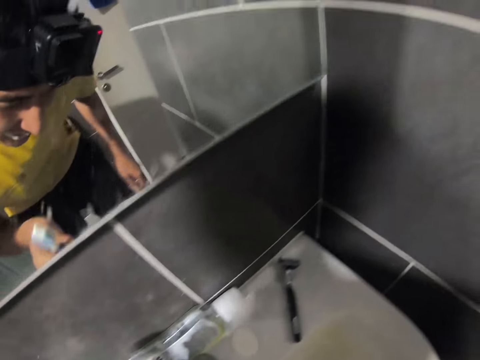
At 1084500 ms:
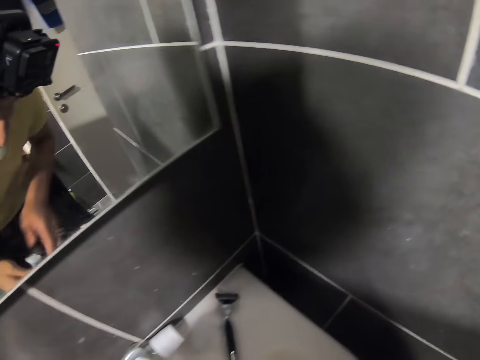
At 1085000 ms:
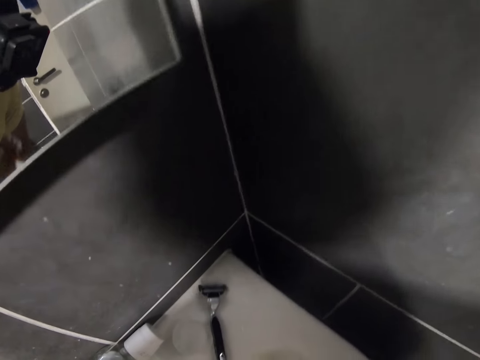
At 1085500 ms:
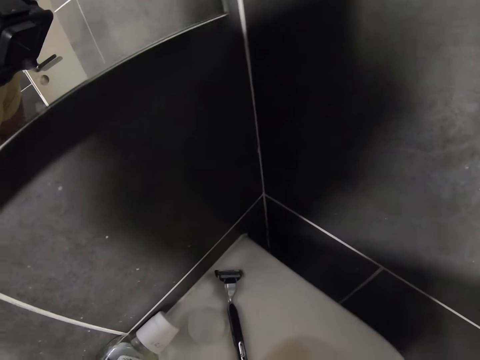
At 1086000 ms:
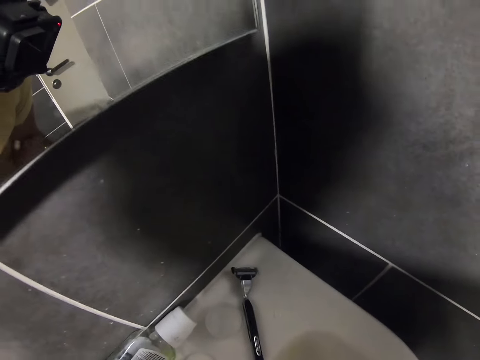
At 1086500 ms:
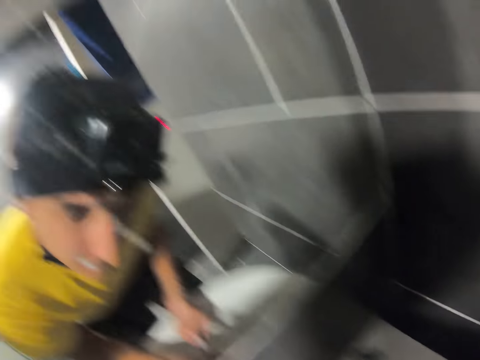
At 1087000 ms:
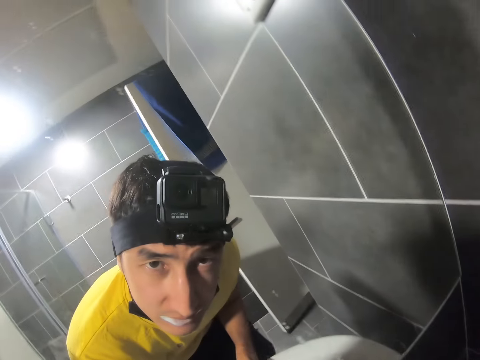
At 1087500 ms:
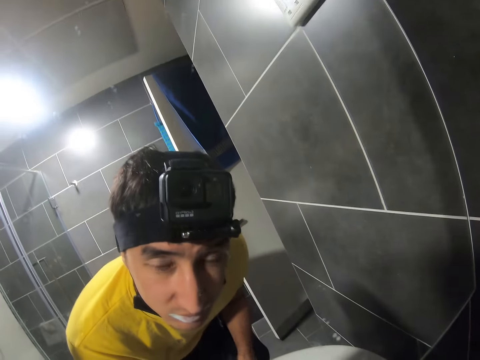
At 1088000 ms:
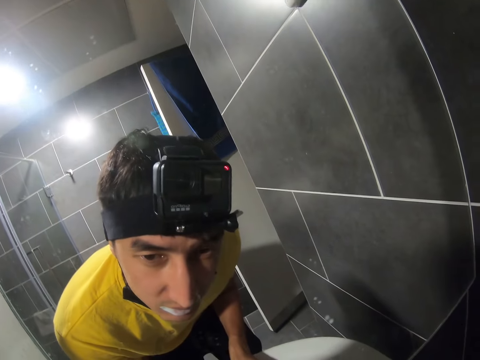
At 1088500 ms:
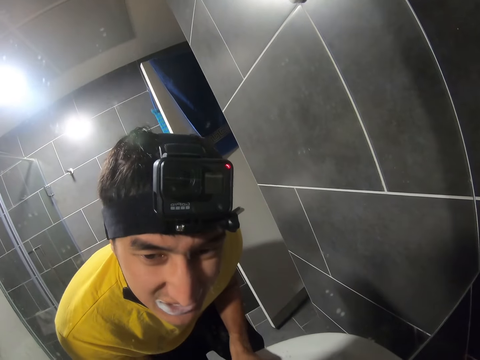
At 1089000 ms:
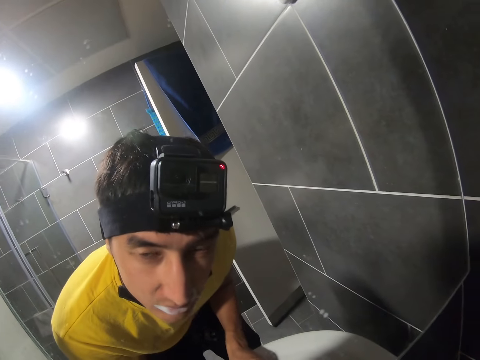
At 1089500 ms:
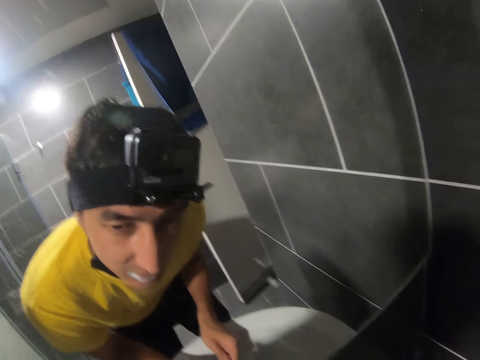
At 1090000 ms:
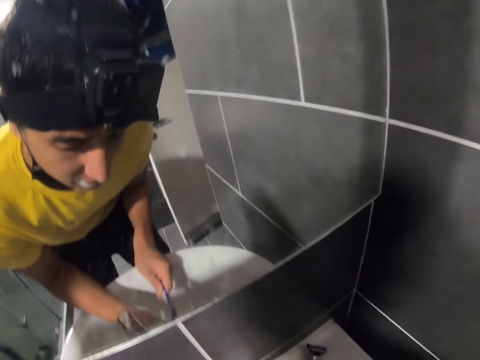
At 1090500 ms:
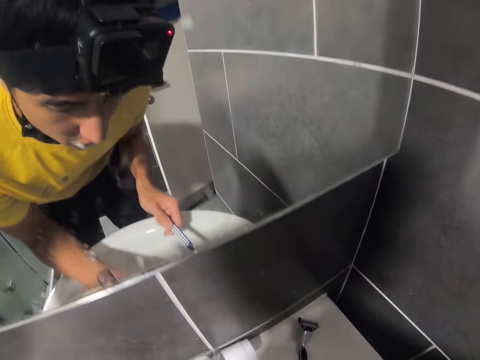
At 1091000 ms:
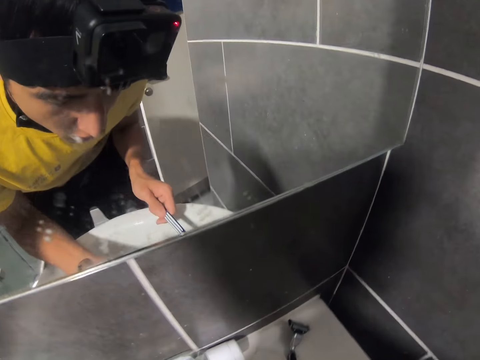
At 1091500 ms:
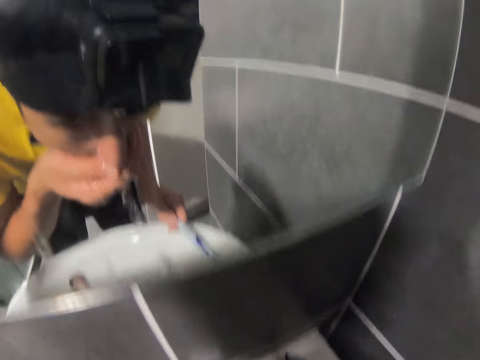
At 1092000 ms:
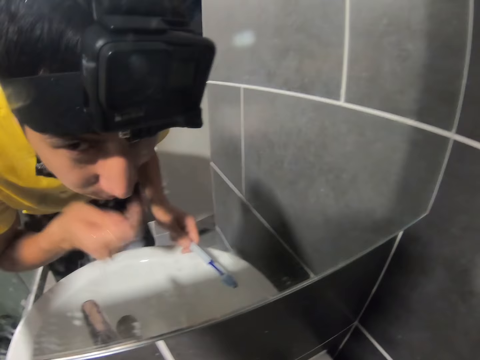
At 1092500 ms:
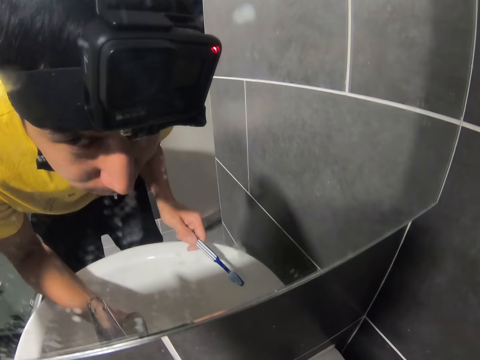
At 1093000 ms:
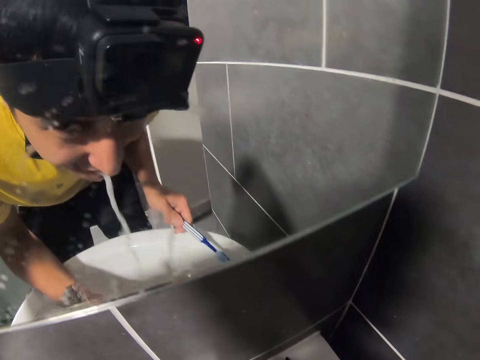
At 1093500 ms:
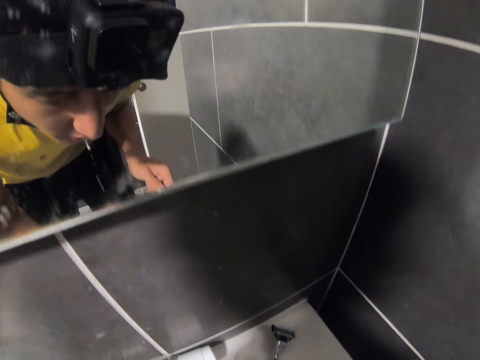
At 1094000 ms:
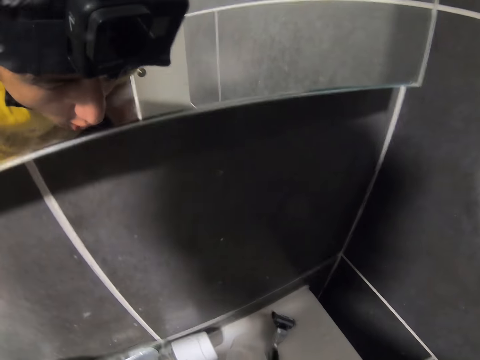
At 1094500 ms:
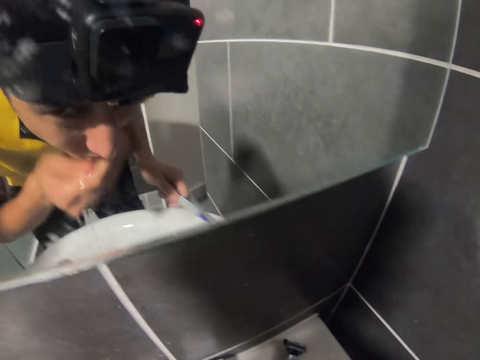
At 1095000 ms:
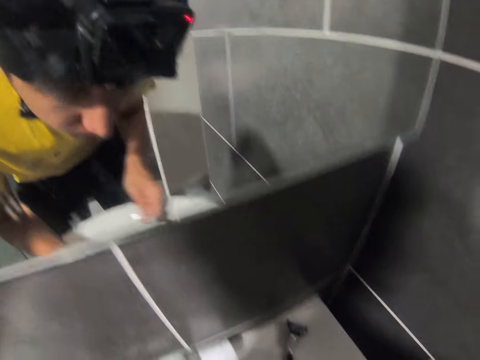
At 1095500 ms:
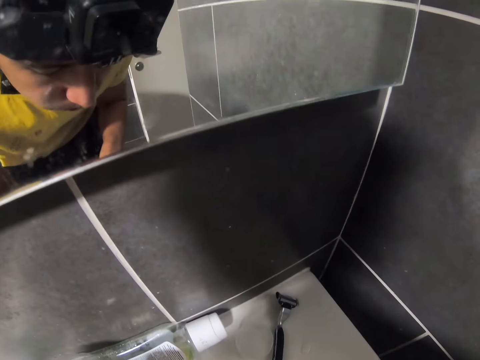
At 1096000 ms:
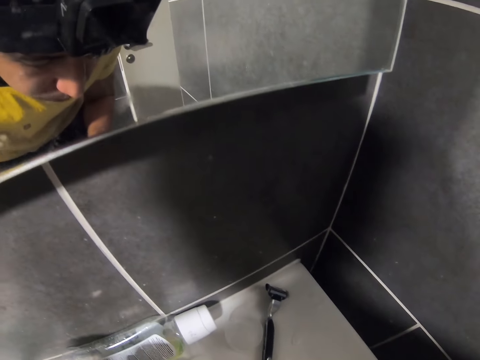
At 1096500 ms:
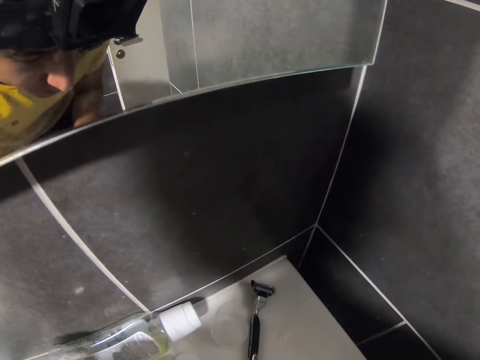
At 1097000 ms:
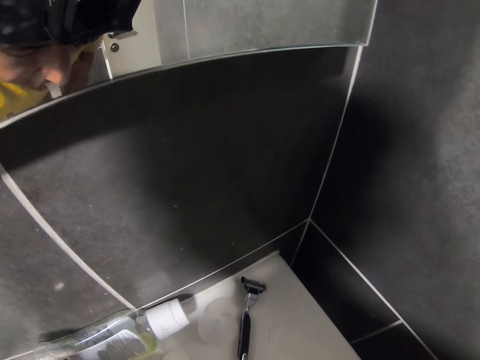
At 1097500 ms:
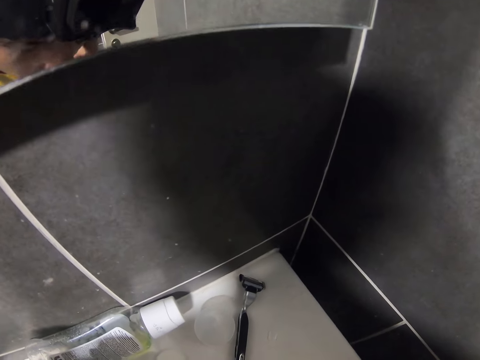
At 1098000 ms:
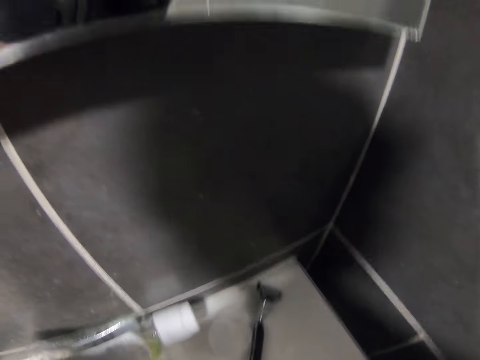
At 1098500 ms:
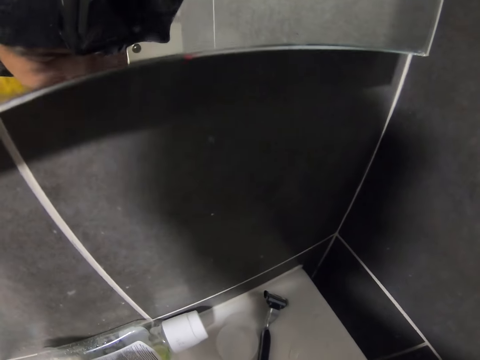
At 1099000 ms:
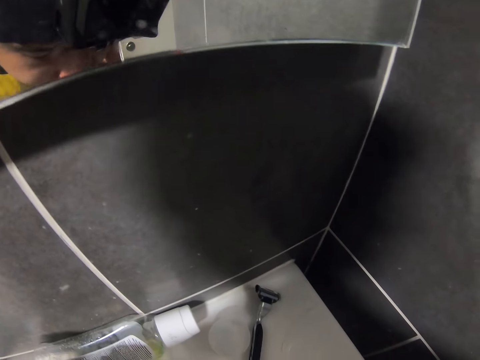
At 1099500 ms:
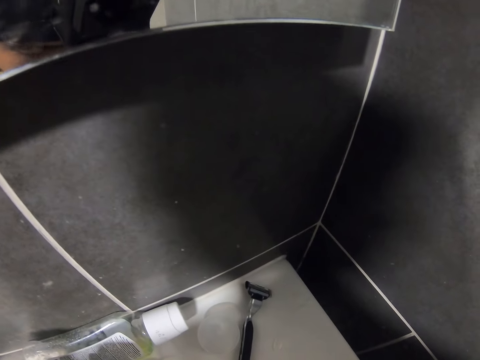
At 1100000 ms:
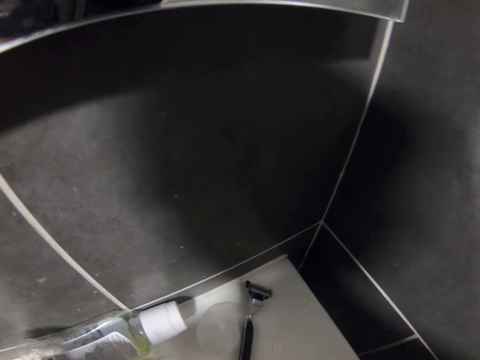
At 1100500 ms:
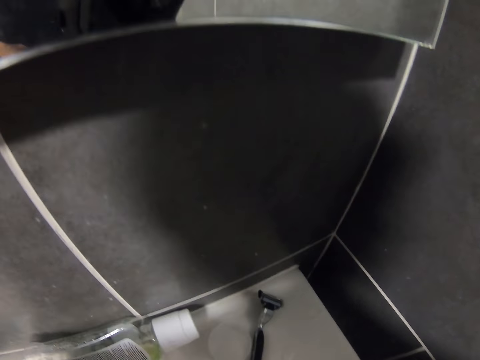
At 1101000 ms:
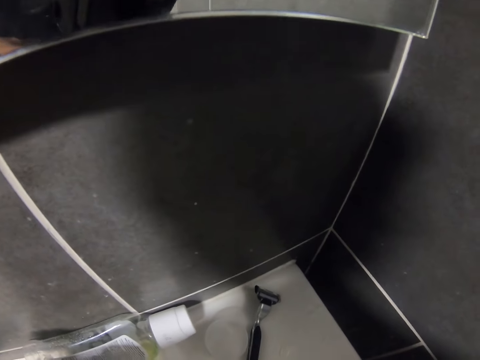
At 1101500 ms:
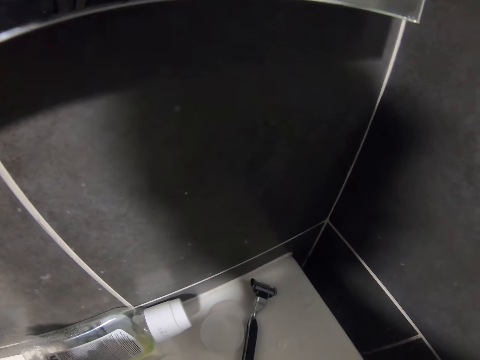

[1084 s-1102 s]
The camera wearer cleans the teeth. He looks at the mirror. He cleans the mouth. He gargles the water in his mouth. He spits the water. He does something. He puts some water in his mouth. He gargles the water in his mouth. He spits the water.

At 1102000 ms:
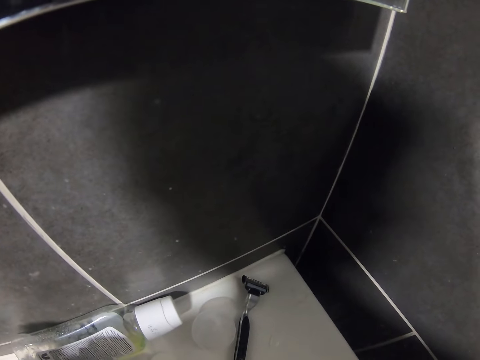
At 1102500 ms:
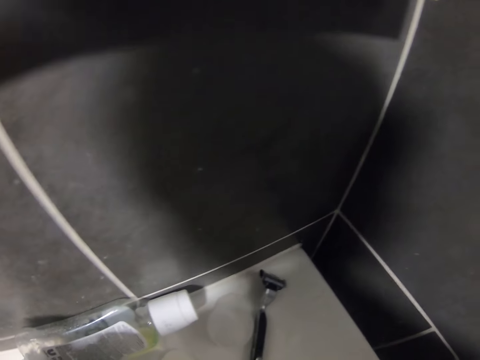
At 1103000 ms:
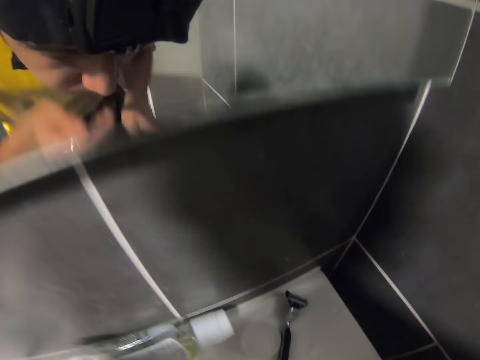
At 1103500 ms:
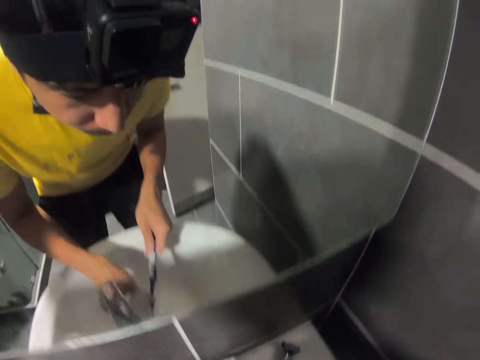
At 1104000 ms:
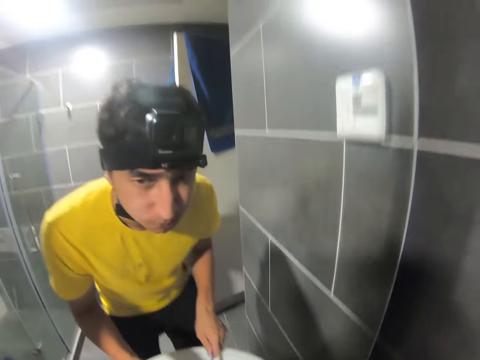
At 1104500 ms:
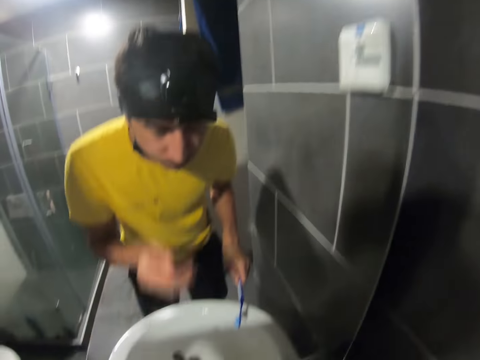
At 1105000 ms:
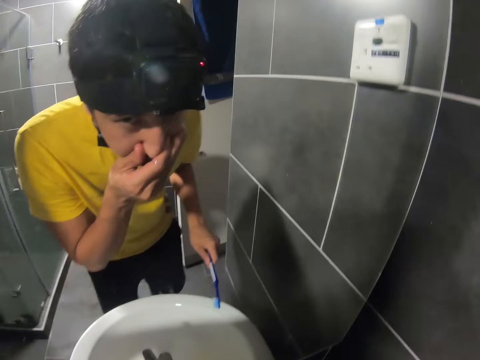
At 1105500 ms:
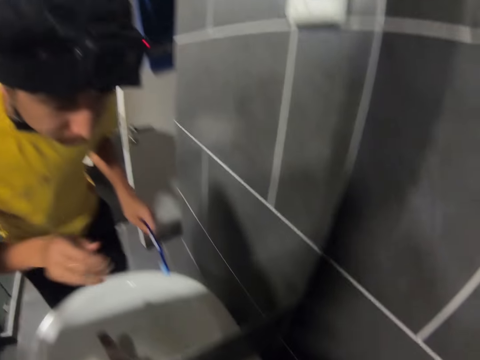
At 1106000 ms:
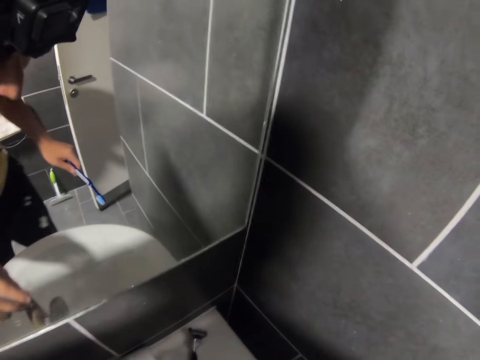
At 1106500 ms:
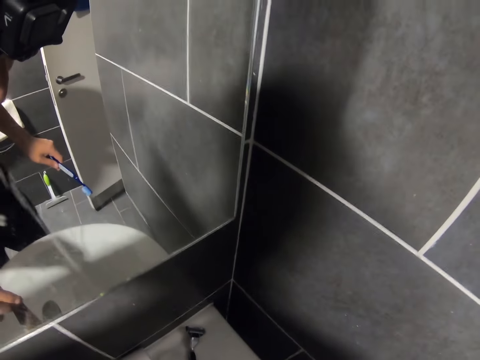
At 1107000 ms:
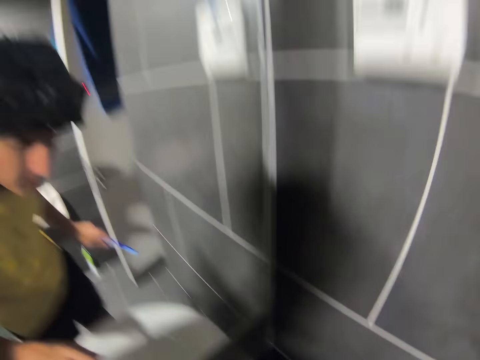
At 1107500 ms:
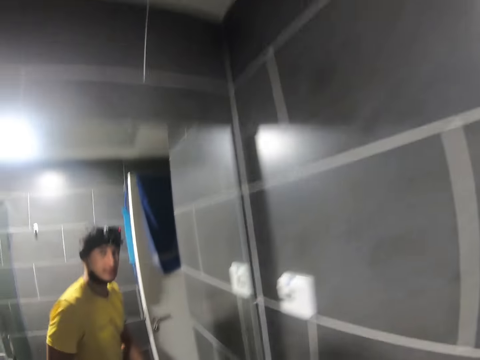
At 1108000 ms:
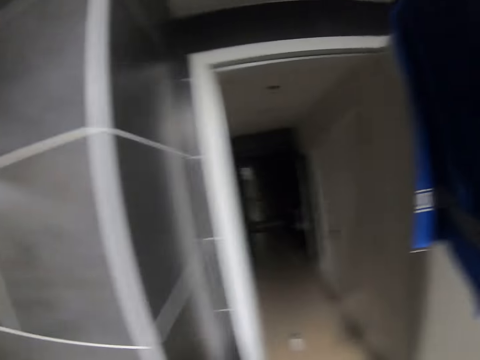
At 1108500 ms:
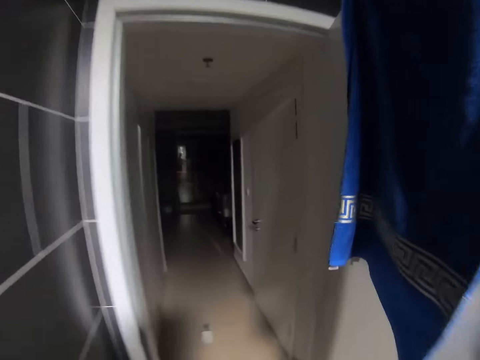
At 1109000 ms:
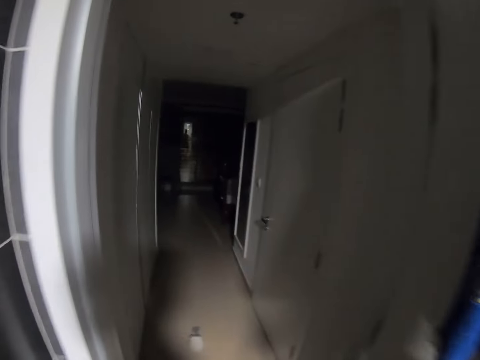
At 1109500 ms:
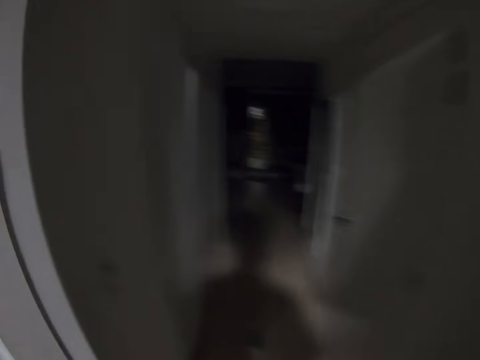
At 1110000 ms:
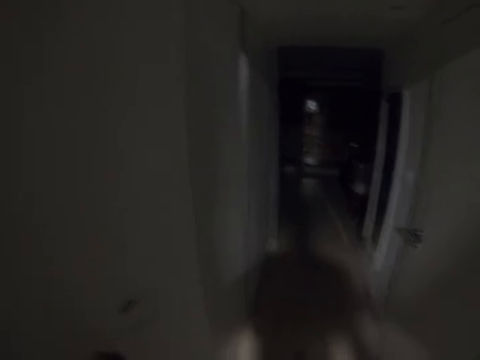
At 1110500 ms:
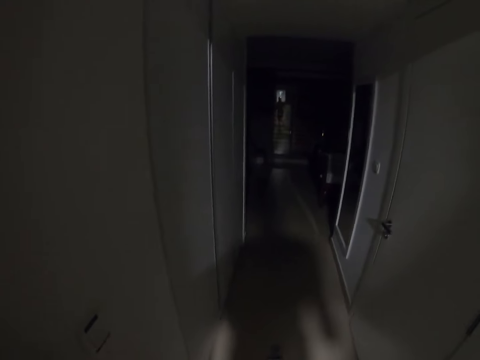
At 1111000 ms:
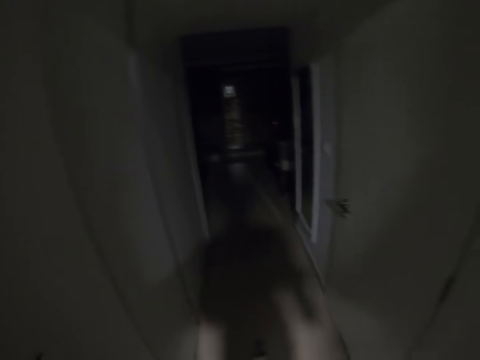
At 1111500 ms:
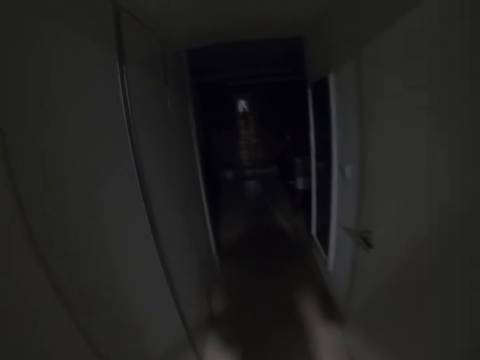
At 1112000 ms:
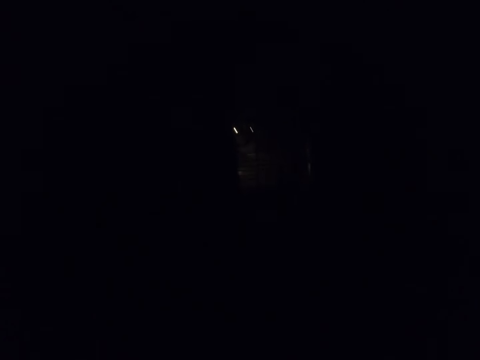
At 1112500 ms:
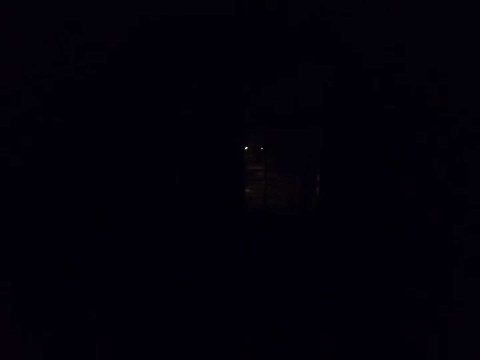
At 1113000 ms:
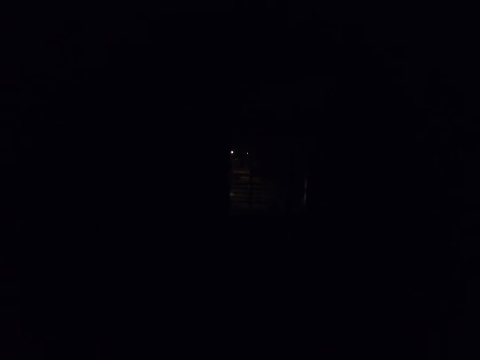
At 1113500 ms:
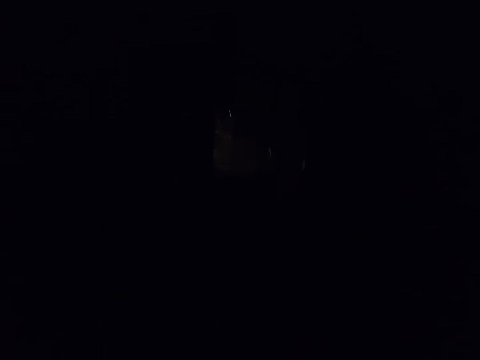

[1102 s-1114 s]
The camera wearer gargles the water in his mouth. He wipes his face. He spits the water. He closes the tap. He walks around. He switches off the light.
